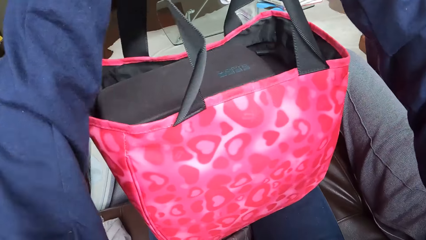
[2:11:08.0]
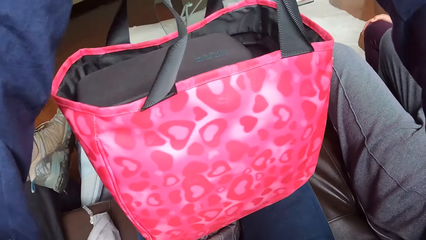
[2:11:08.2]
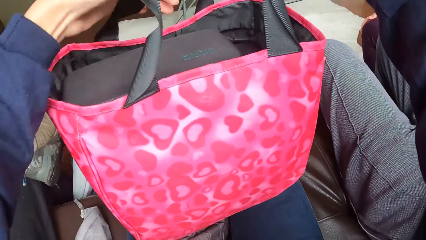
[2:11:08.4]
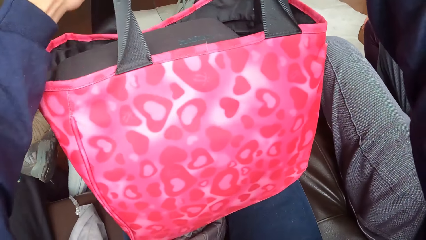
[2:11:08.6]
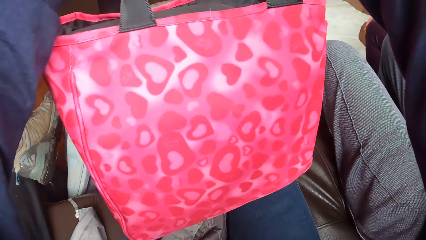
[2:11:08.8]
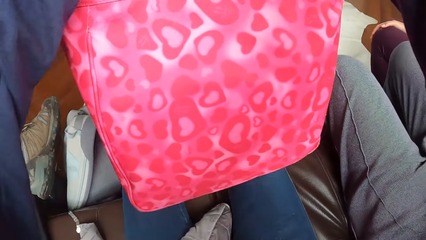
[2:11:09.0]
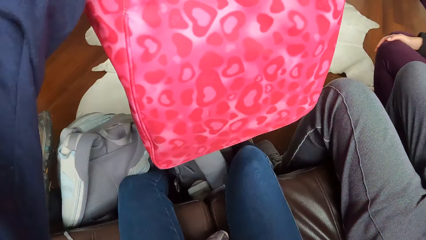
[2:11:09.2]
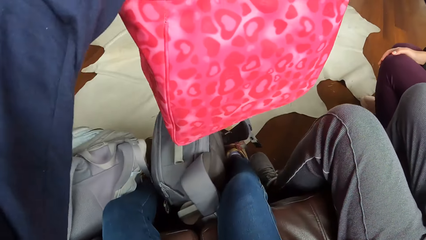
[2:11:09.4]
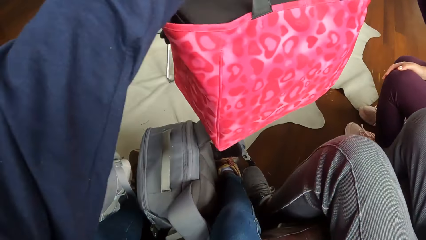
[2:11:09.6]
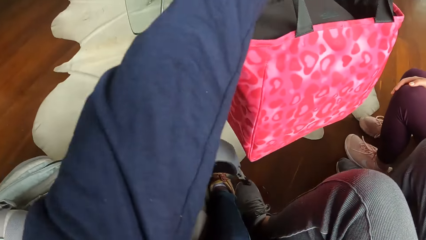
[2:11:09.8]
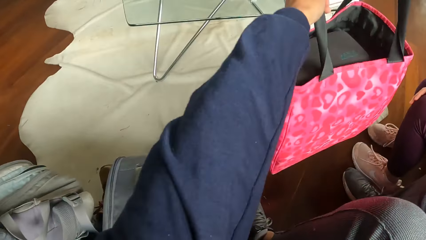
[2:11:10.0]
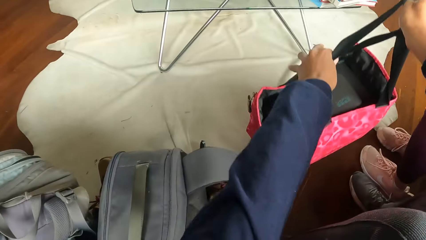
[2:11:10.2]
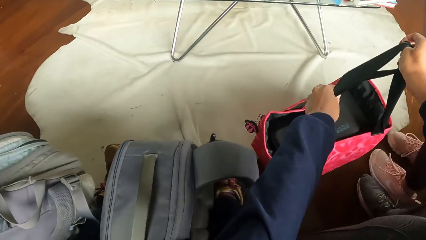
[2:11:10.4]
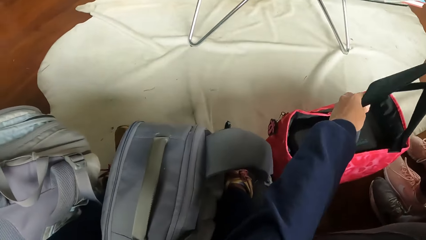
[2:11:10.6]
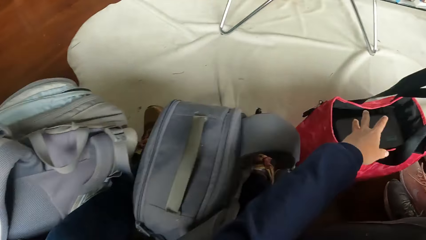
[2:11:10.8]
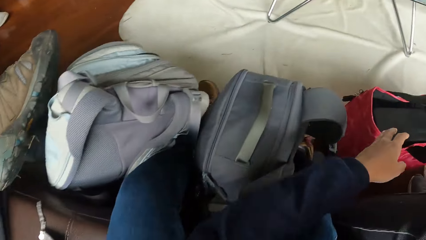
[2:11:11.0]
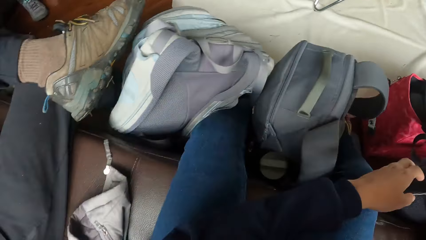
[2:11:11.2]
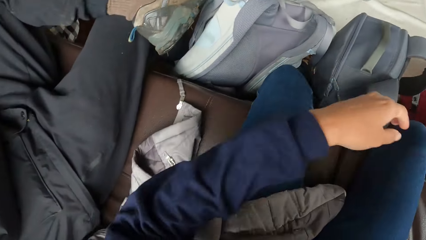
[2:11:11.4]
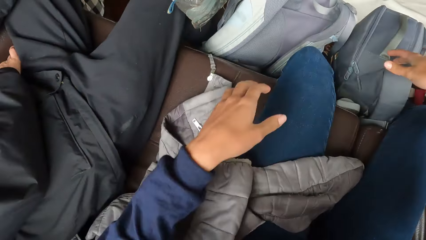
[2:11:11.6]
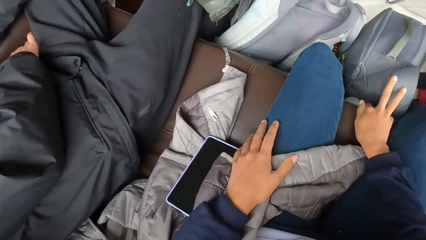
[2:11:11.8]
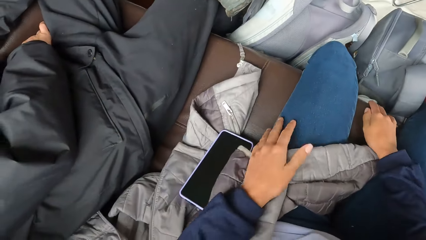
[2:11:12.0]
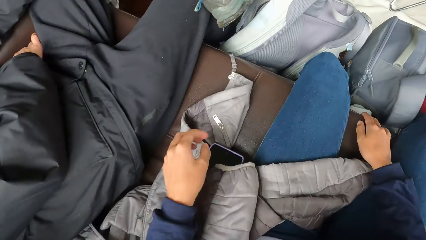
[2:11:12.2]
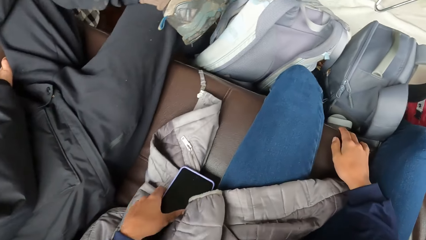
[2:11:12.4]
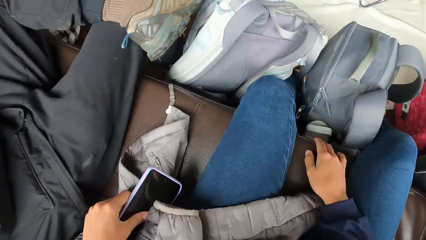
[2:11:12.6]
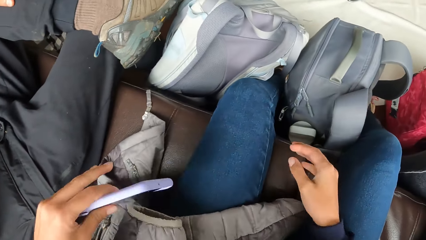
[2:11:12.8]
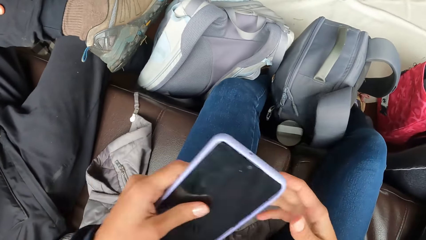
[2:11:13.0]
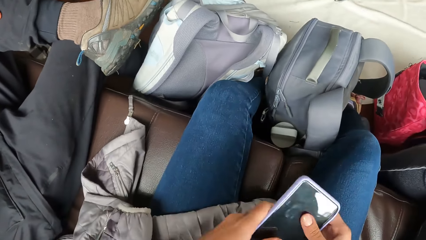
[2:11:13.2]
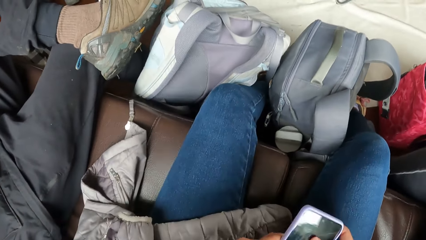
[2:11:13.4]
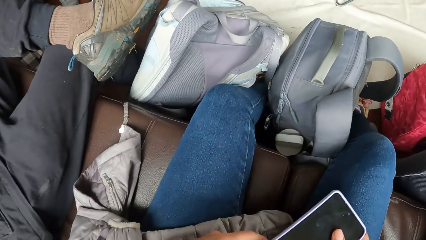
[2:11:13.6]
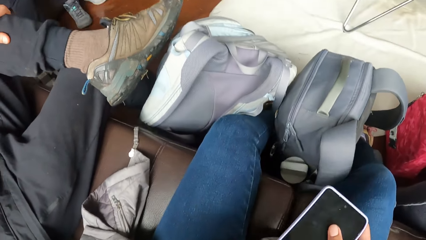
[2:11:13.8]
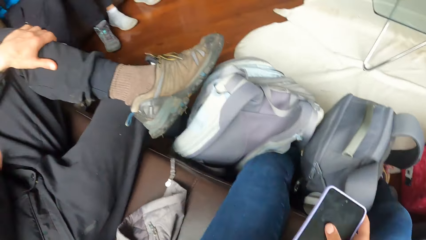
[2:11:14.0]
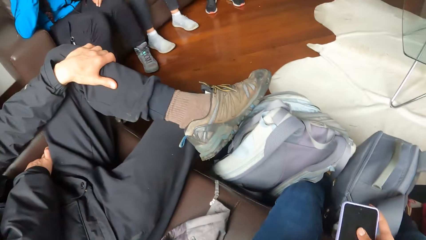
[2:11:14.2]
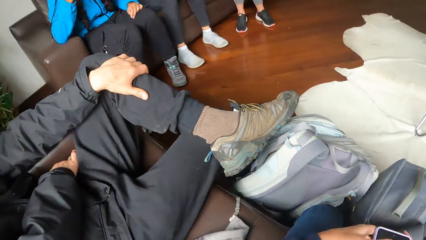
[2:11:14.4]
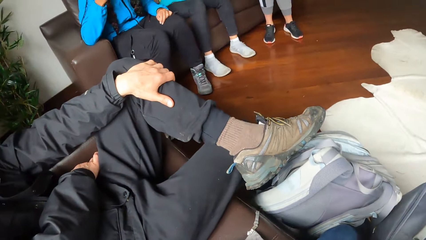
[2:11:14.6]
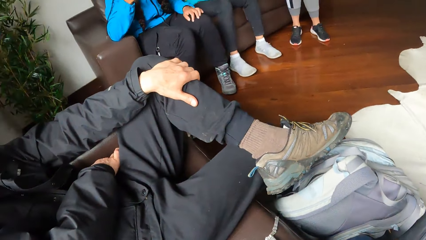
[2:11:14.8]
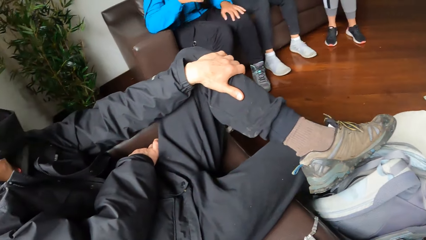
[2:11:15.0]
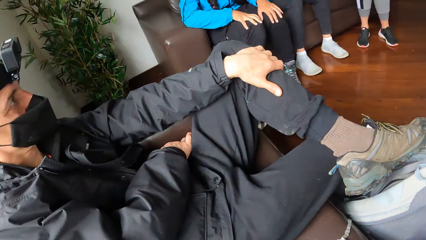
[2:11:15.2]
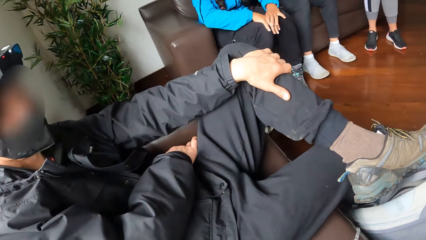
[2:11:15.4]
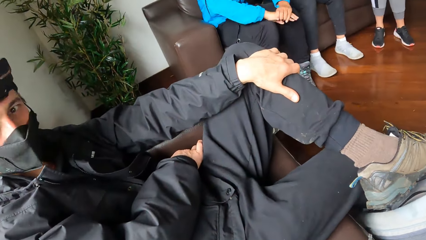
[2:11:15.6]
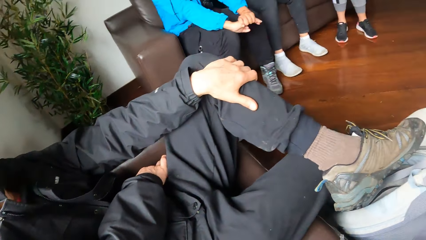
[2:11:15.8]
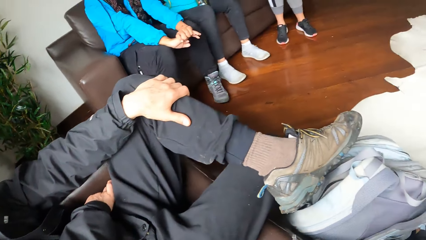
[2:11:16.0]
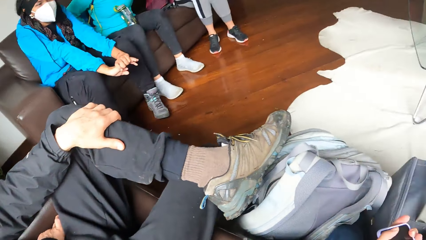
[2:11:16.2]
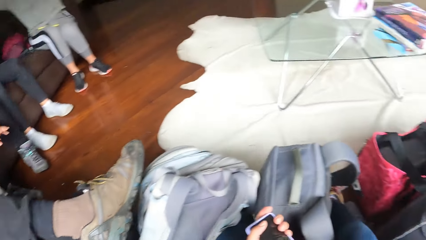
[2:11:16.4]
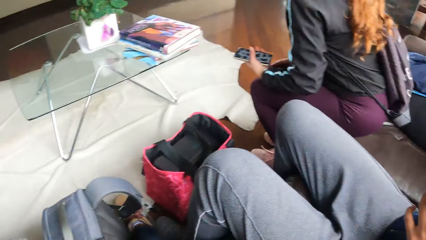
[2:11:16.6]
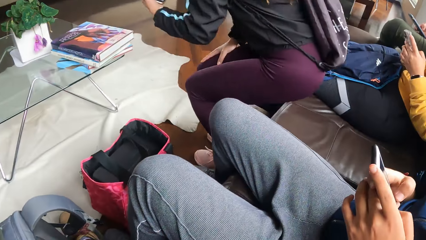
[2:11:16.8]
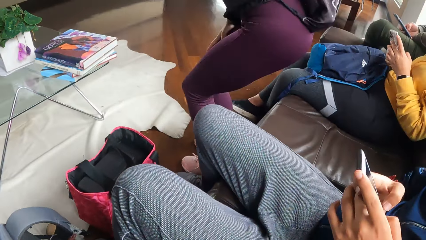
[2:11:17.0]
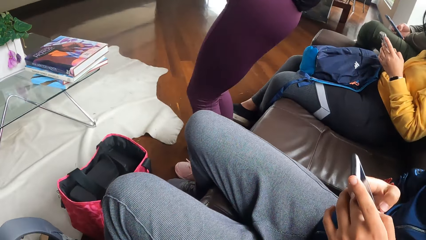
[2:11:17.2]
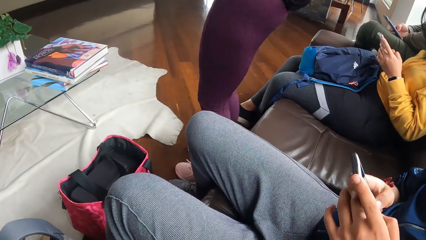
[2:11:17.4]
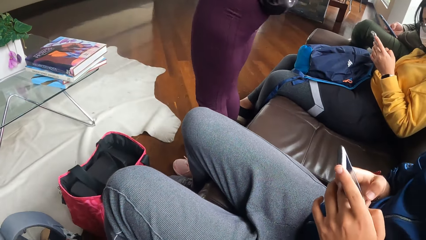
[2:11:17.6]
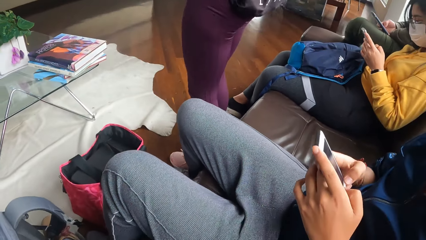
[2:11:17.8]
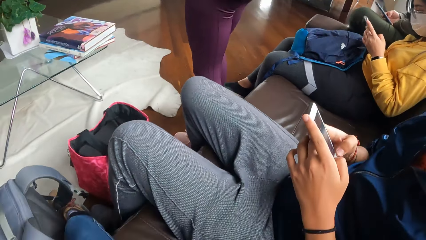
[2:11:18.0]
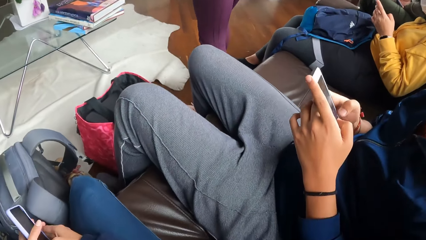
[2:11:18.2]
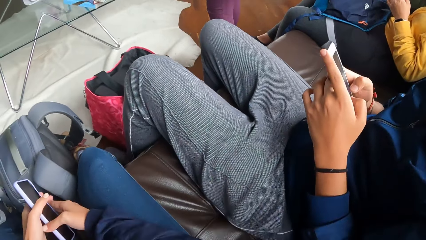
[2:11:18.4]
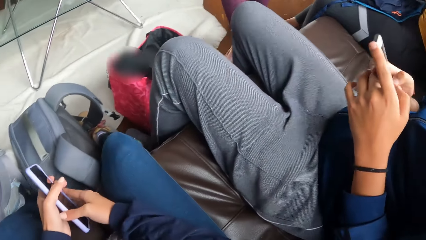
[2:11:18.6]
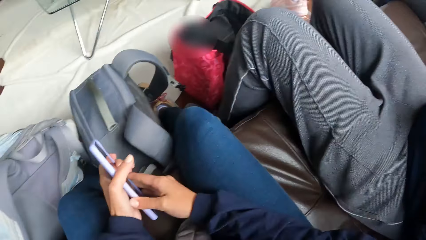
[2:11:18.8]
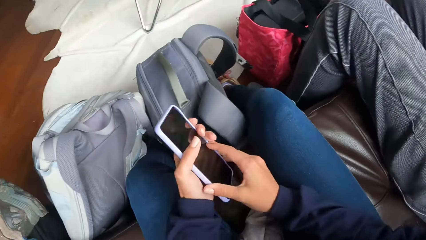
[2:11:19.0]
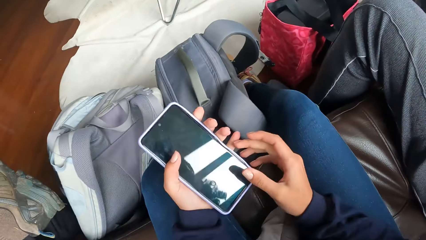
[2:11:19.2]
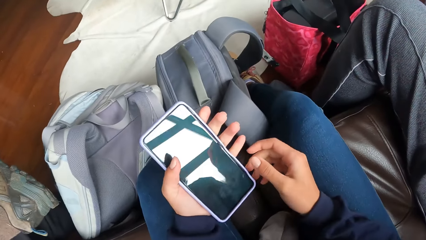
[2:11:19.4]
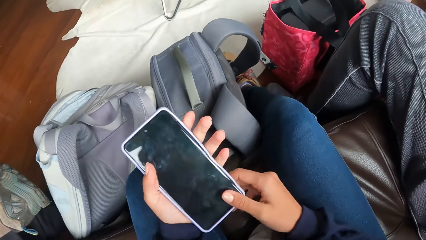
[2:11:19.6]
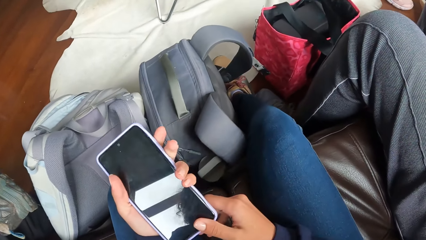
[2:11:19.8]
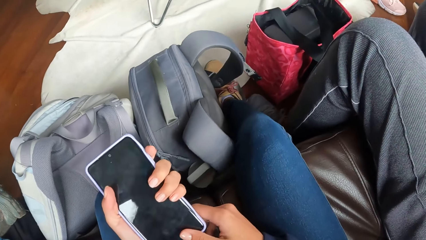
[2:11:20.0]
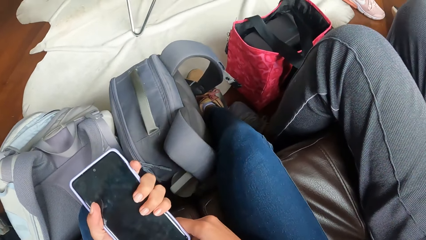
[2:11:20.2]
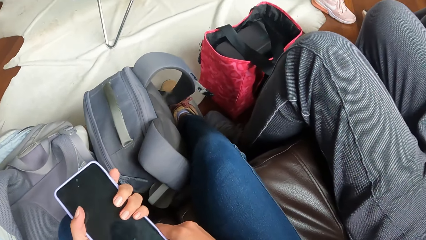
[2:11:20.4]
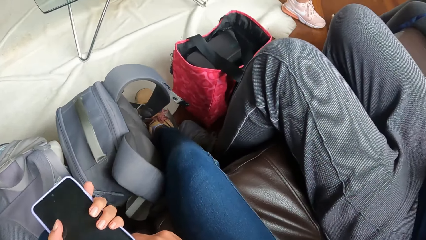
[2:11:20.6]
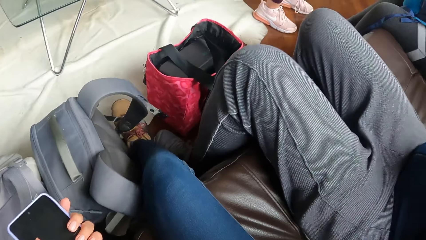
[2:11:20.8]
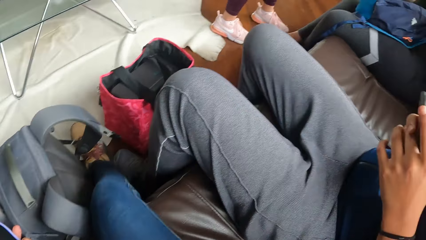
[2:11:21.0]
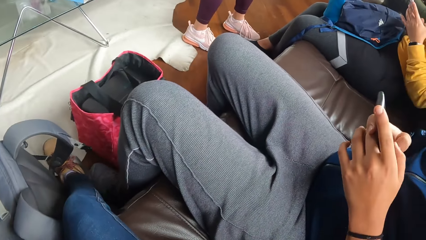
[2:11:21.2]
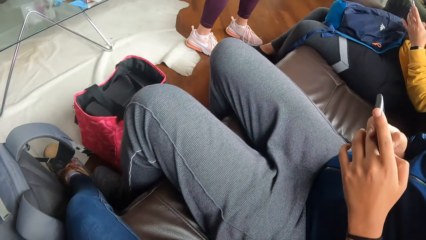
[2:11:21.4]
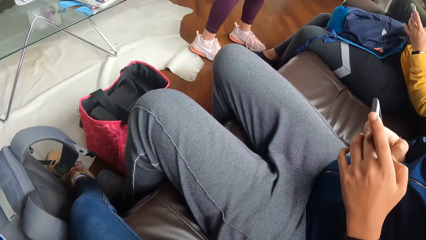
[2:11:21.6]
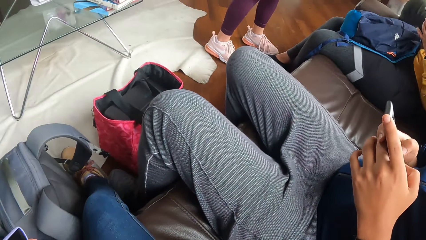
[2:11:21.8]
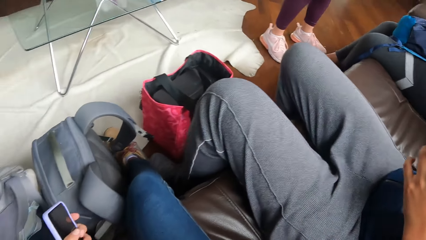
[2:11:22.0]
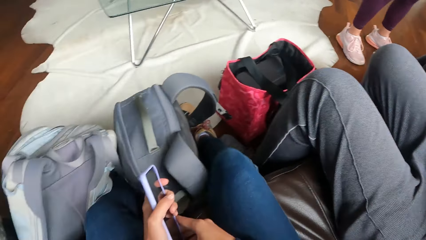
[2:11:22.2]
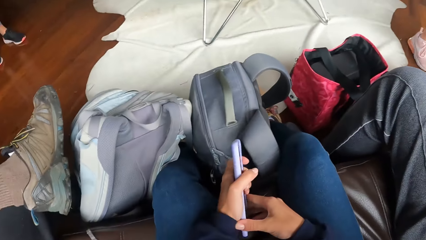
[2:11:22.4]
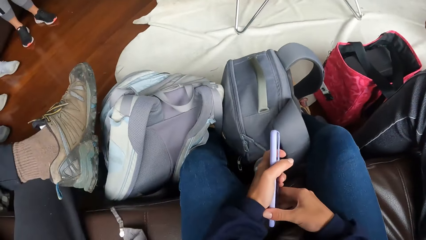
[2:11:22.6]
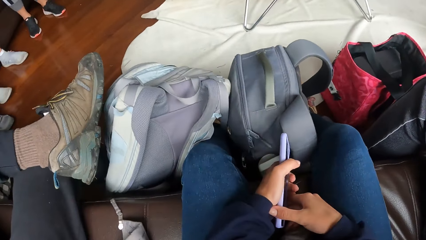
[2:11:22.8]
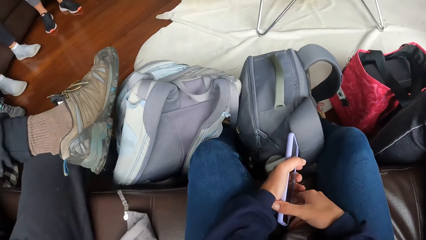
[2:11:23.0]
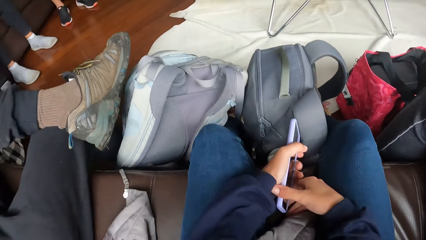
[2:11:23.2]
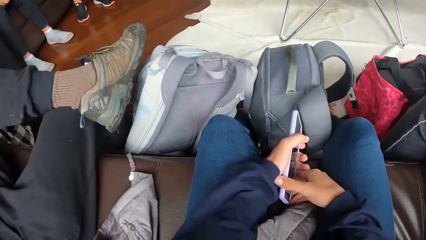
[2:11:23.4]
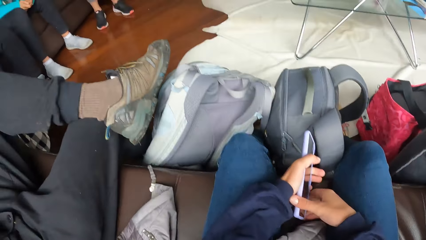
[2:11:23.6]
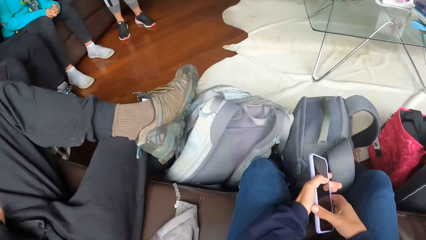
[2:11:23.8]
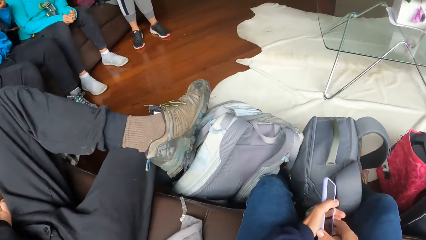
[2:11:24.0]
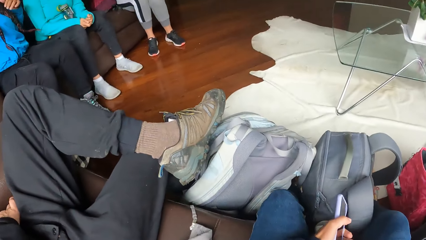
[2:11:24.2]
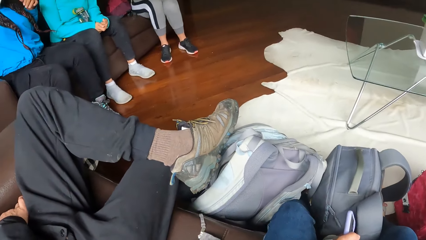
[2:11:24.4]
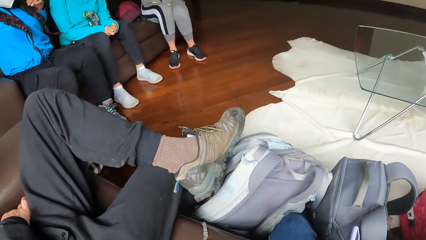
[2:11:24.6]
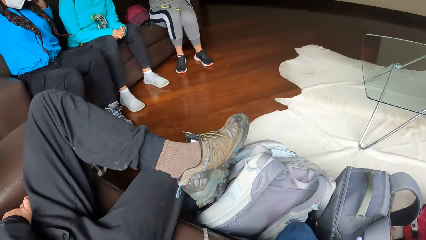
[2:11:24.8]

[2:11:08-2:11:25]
The camera wearer lifts up the bag from her legs with her hands. She drops the bag on the floor with her hands. She picks up the phone from the chair with her left hand. A person stands up from the couch. A second person scrolls the phone. A third person scrolls the phone. A man operates a phone with his right hand.
